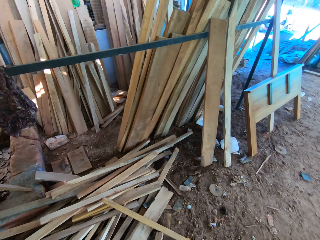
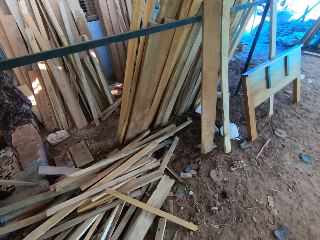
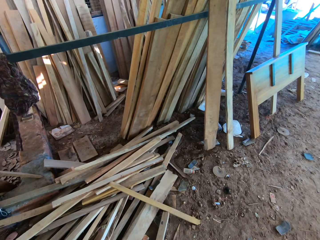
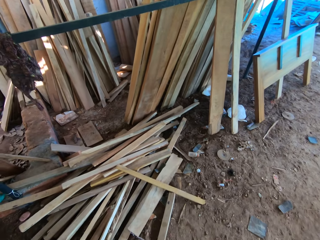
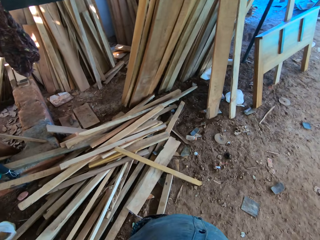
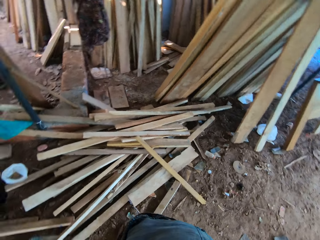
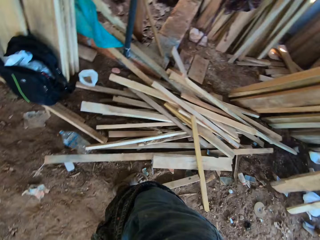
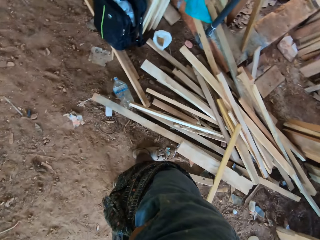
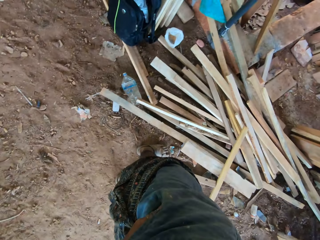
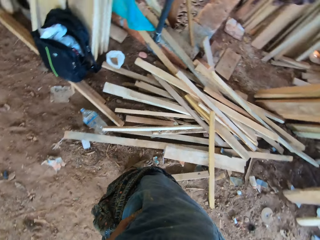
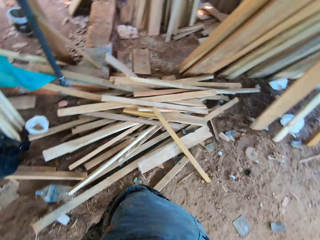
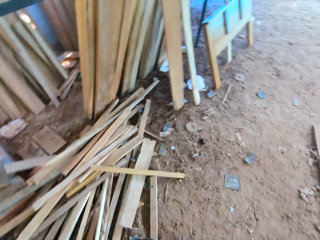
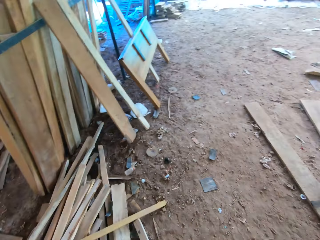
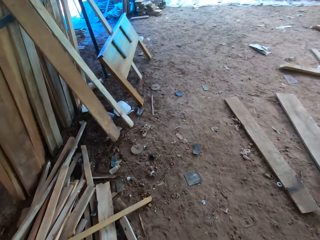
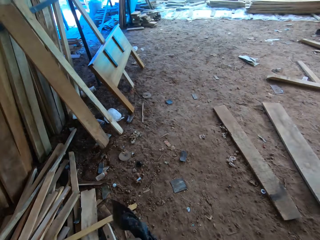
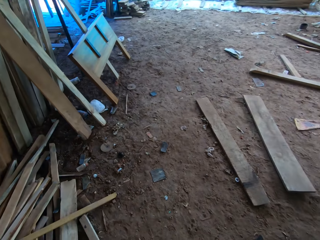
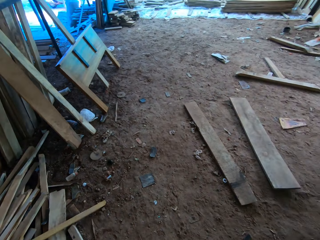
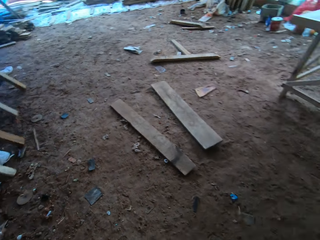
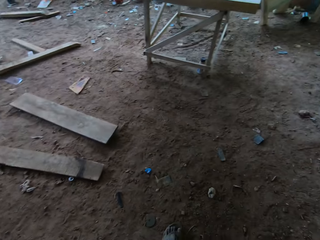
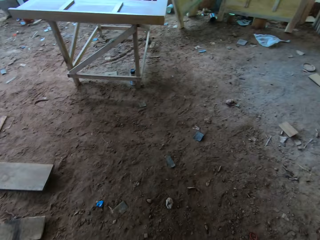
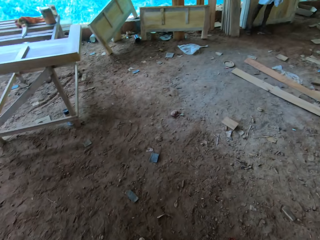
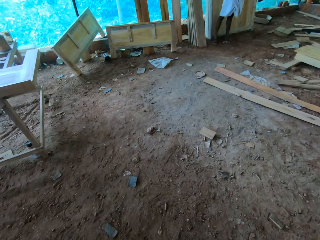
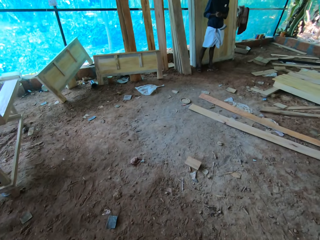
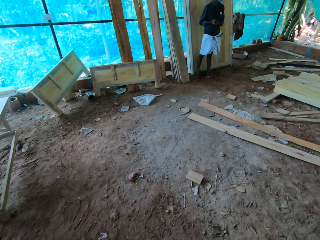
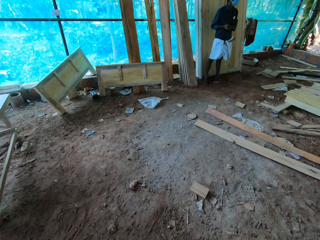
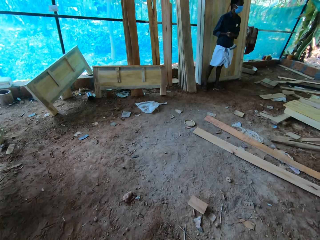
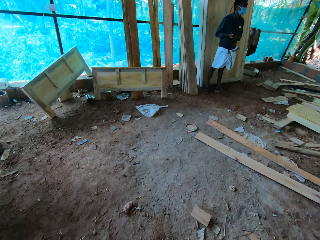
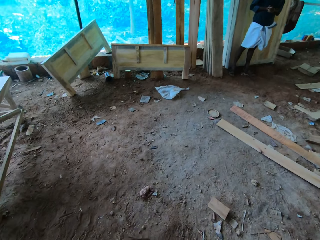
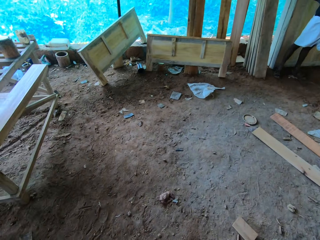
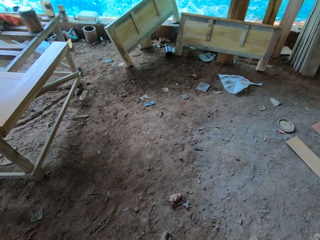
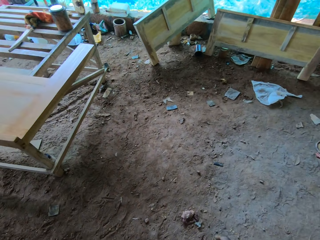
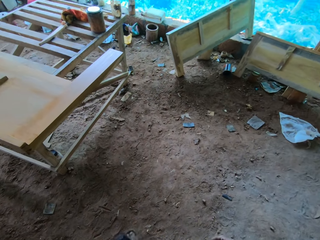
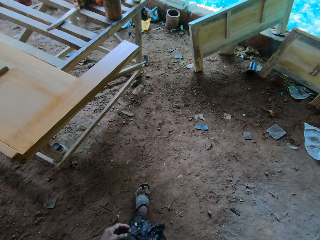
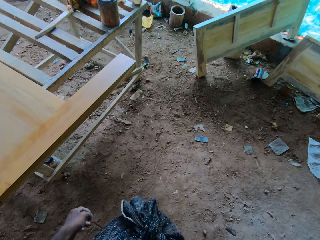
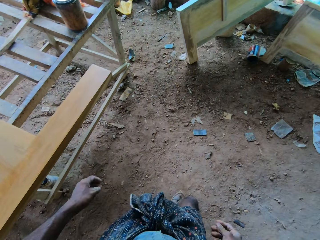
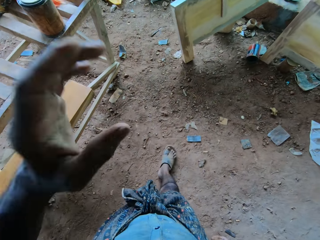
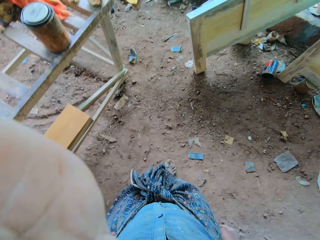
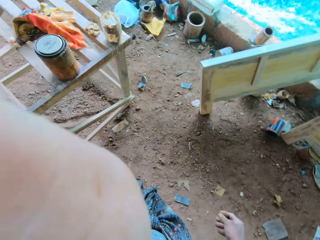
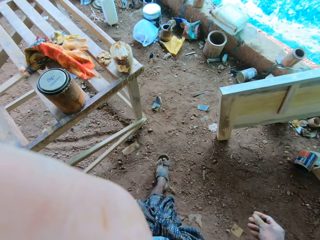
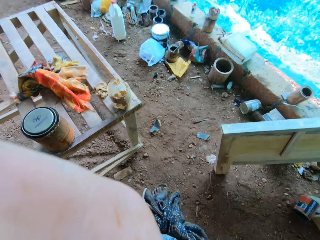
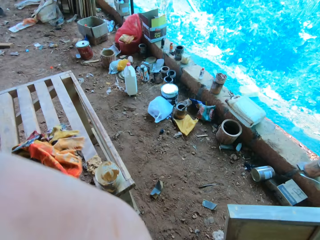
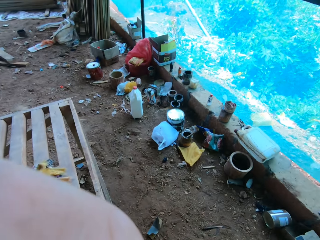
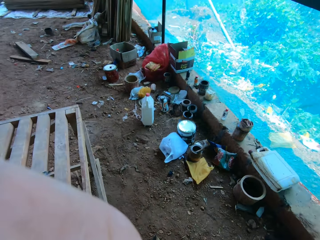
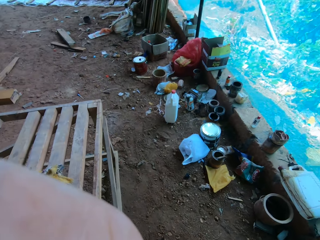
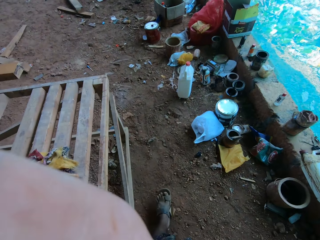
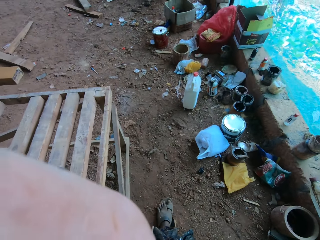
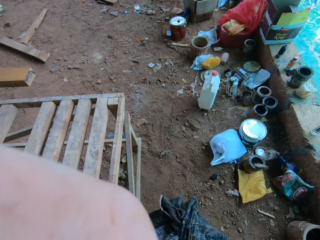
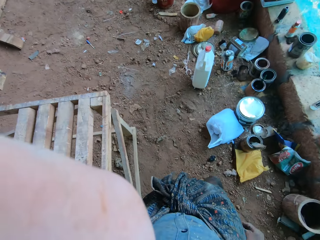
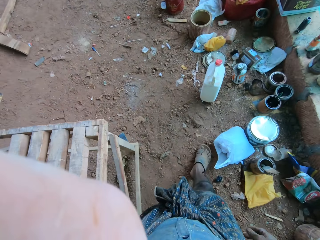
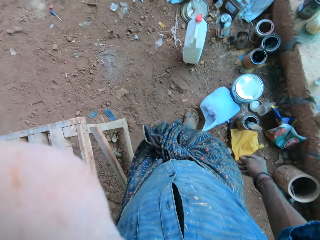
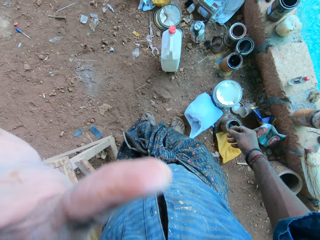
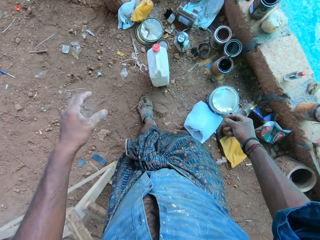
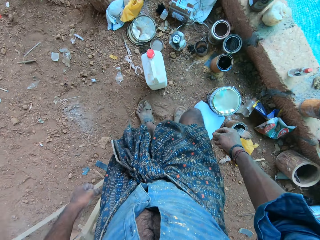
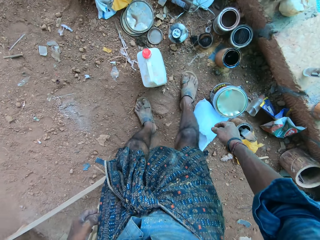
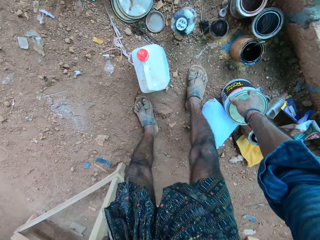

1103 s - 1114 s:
The camera wearer looks around. They walk ahead. A person looks around. The camera wearer lifts the left hand, adjusts the camera, walks ahead and drops the left hand.

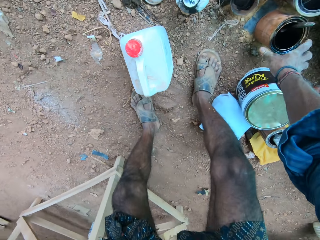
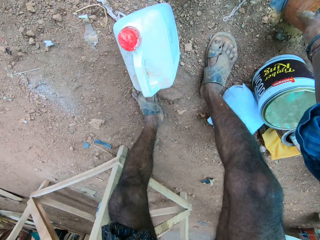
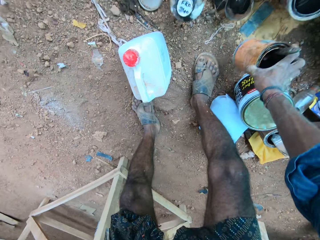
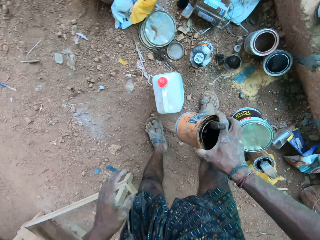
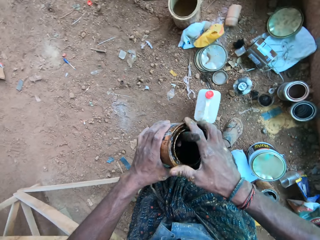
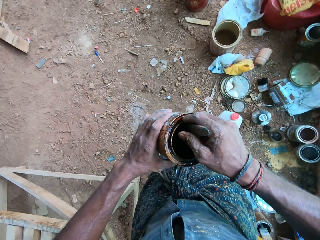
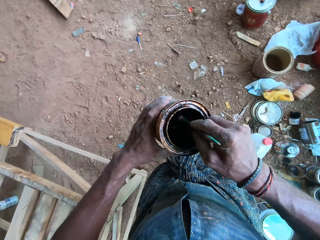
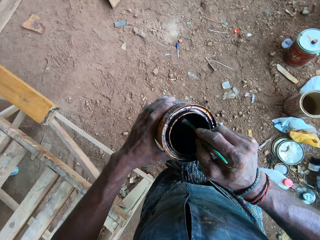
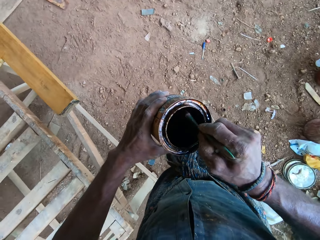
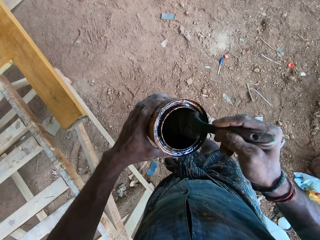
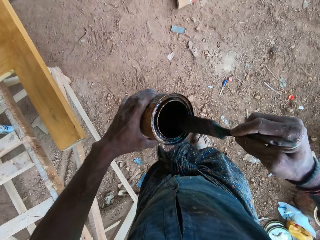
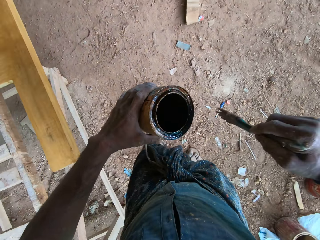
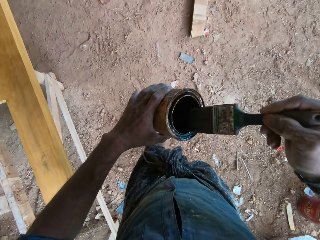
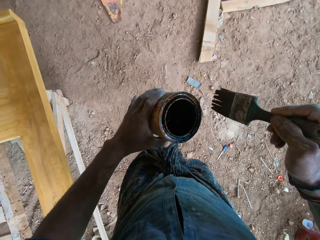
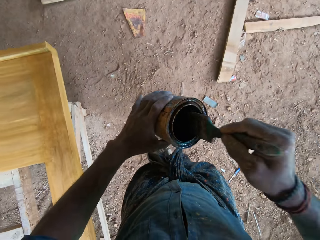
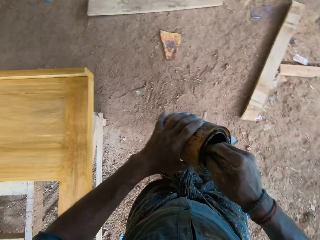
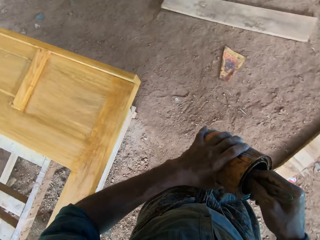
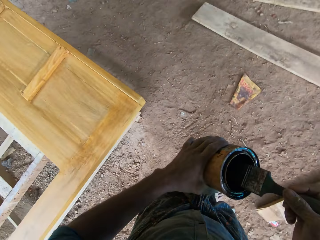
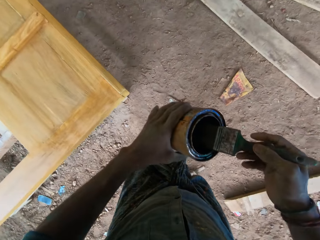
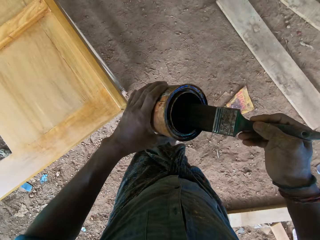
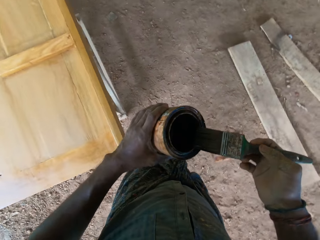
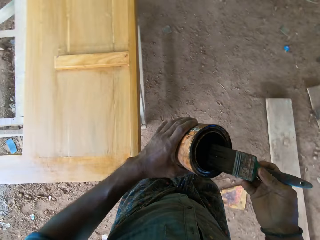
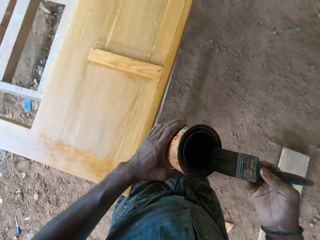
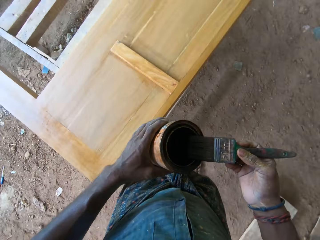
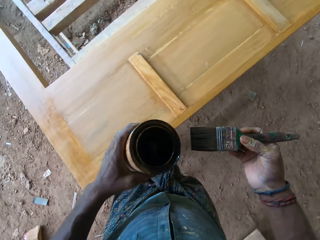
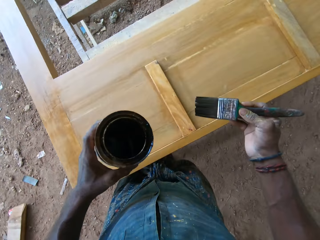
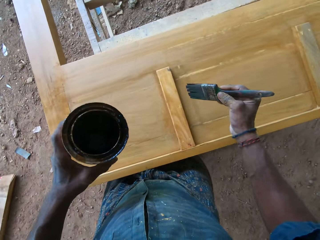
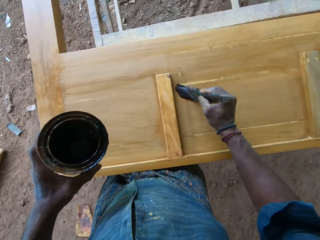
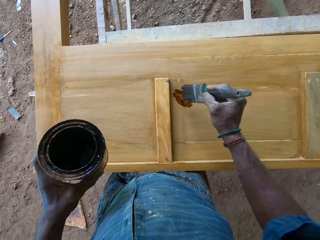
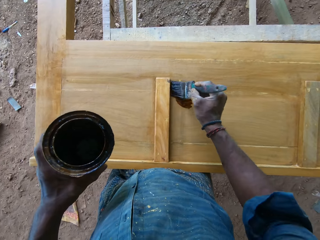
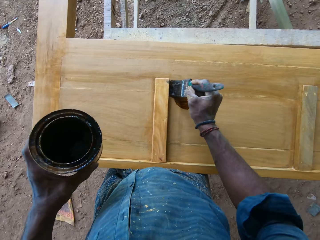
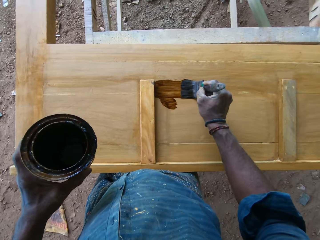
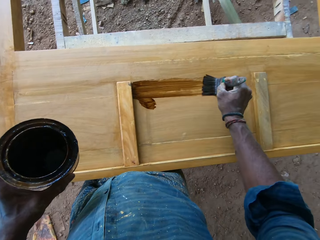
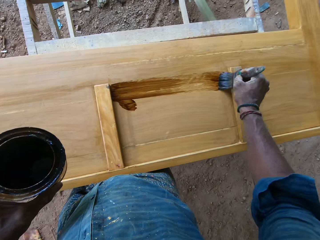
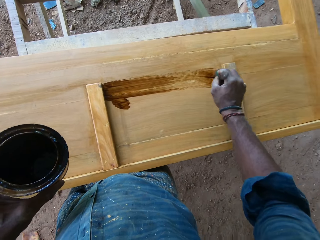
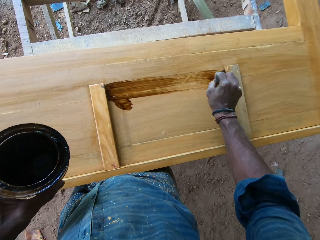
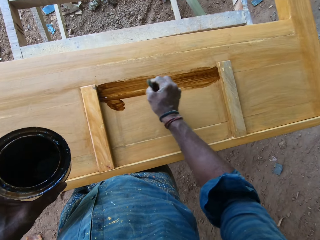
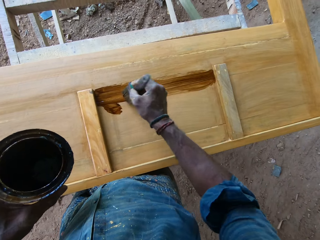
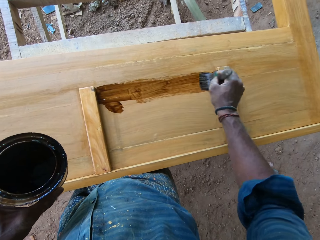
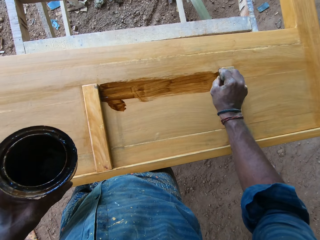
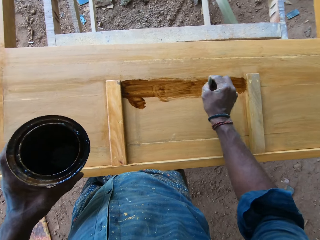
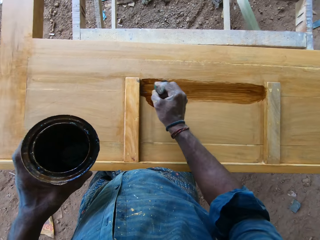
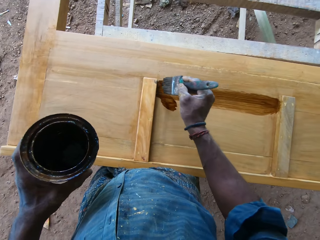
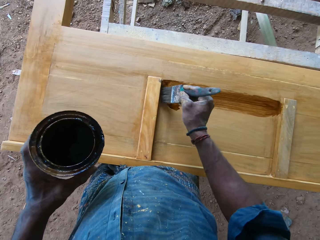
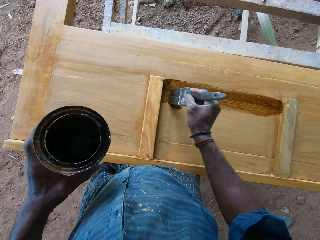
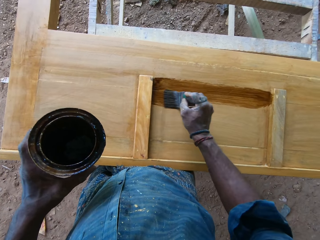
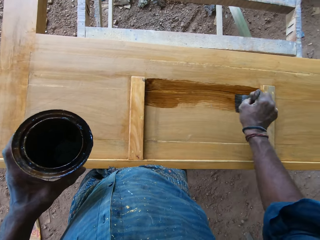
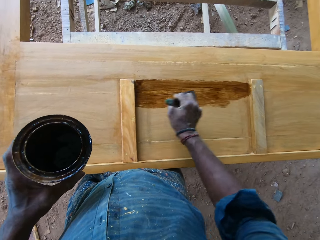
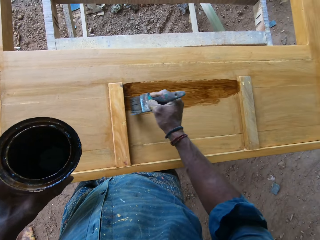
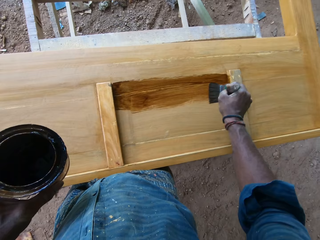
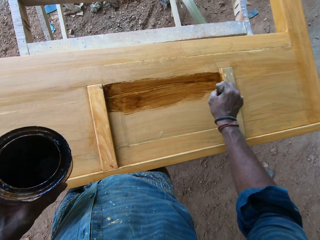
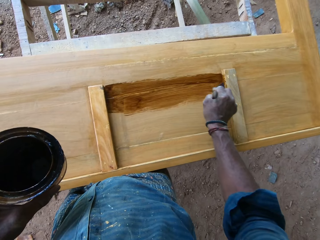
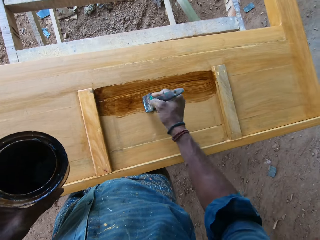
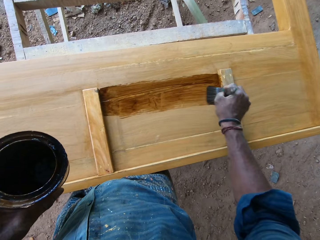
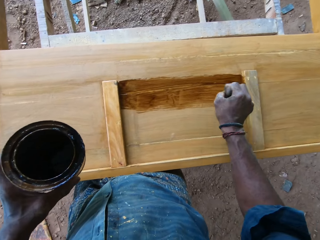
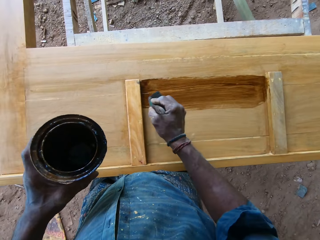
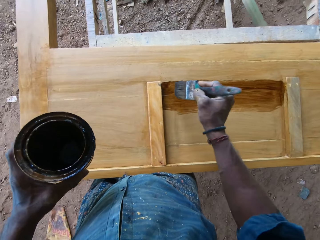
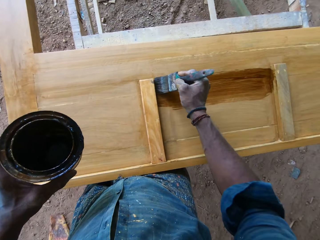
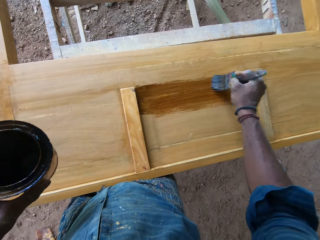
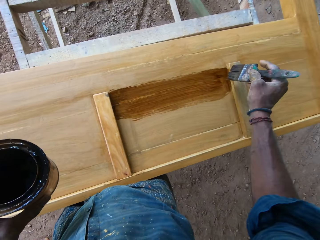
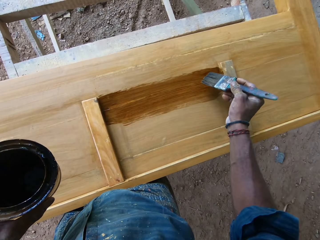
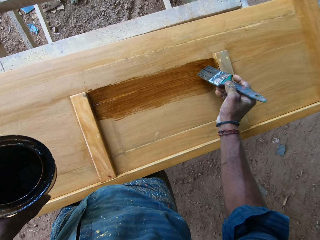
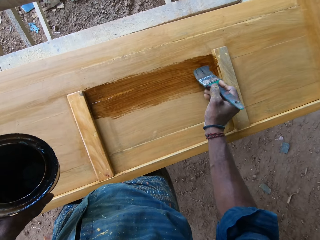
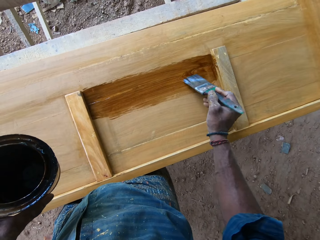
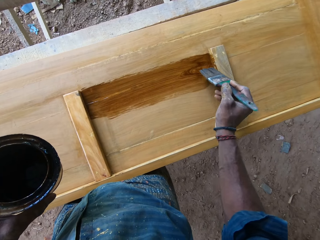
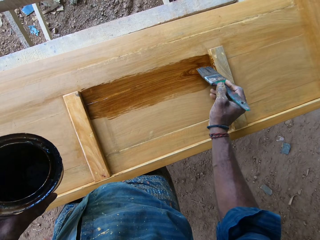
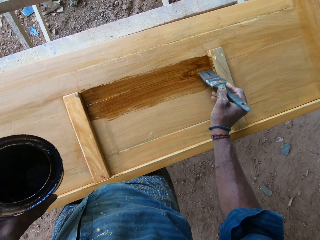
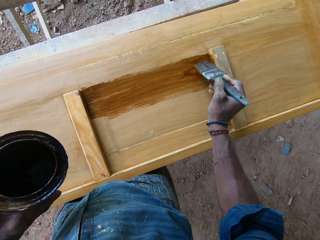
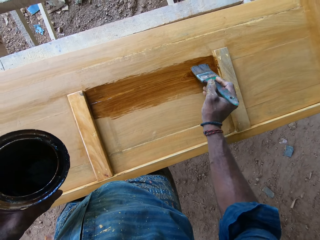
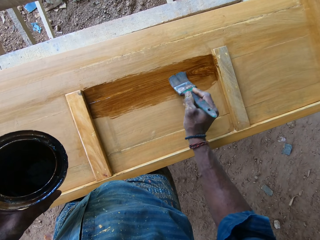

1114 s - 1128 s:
The camera wearer bends. They take the paint tin on the floor with the right hand. They stand up. They hold the paint tin with both hands. They hold the paint brush in the paint tin. They scoop paint with the paint brush in the tin. They wipe paint from the brush on the tin edges. They dip the paint brush in the paint tin. They scoop paint in the paint tin with the paint brush. They wipe paint from the brush on the tin edges. They walk ahead. They remove the paint brush from the tin. They hold the paint brush near the wood door. They paint the wood door with the paint brush.
